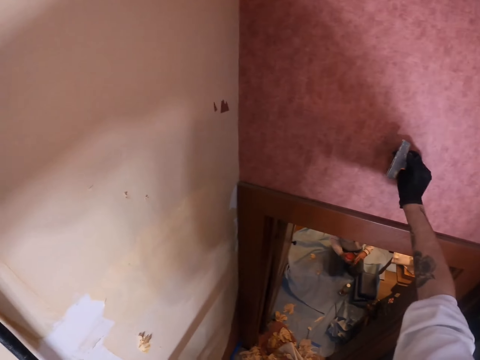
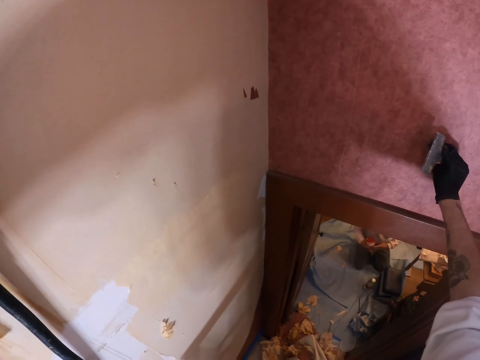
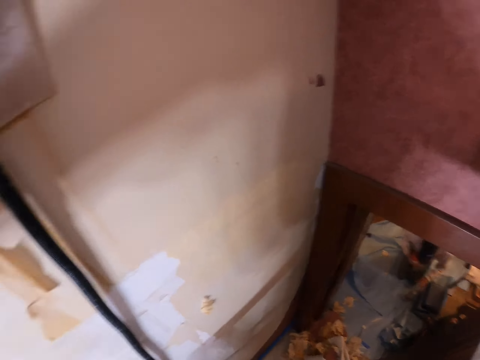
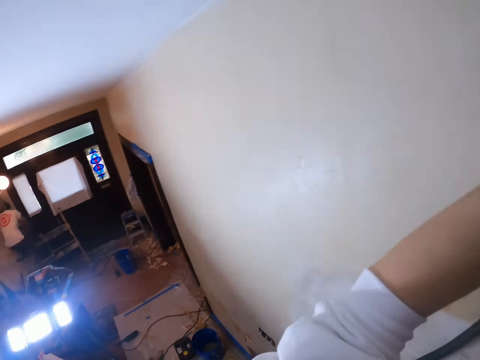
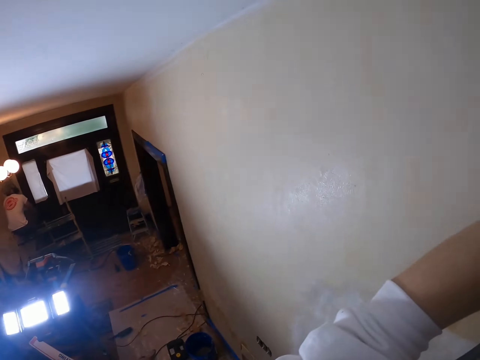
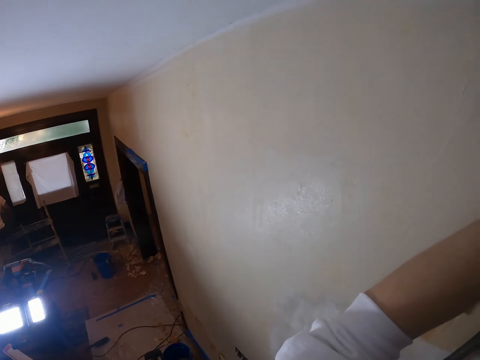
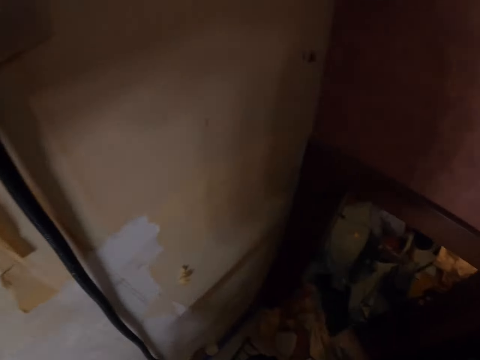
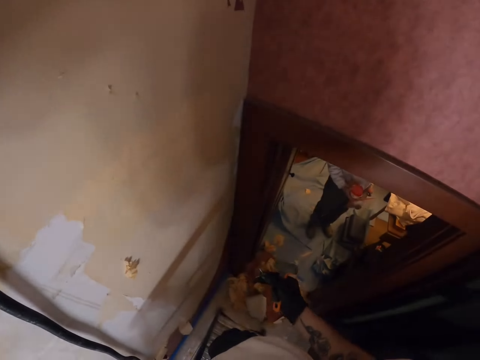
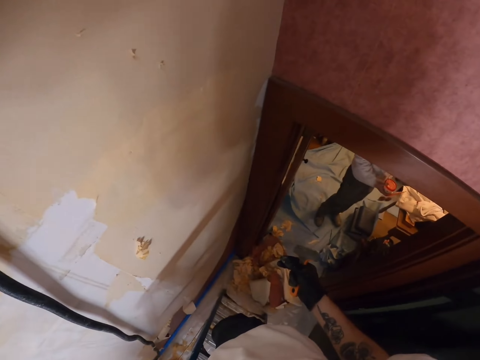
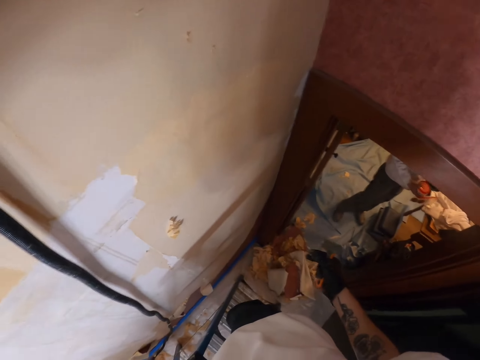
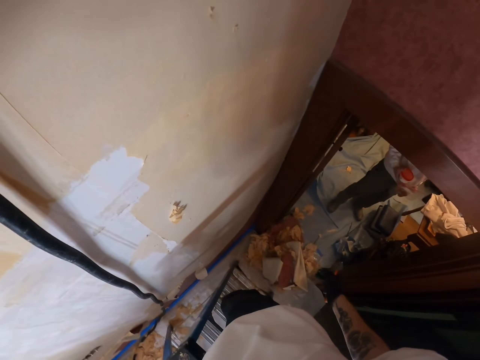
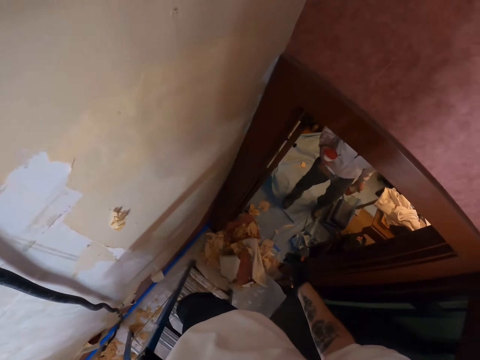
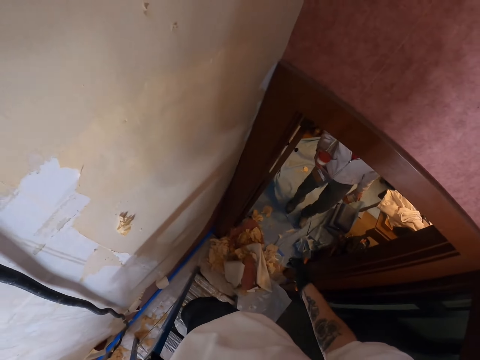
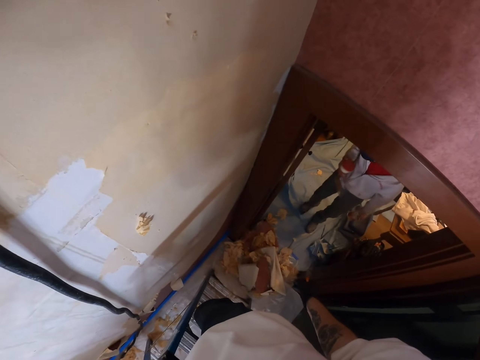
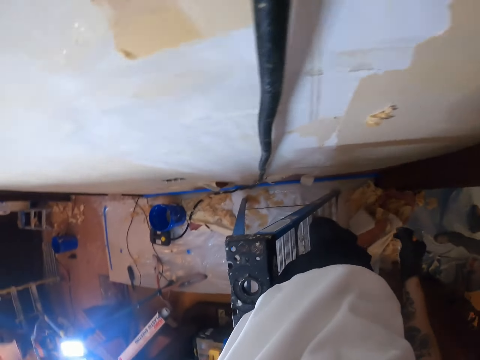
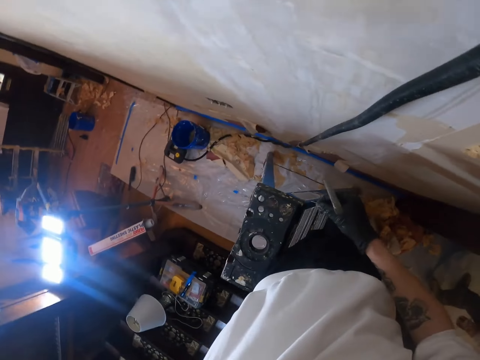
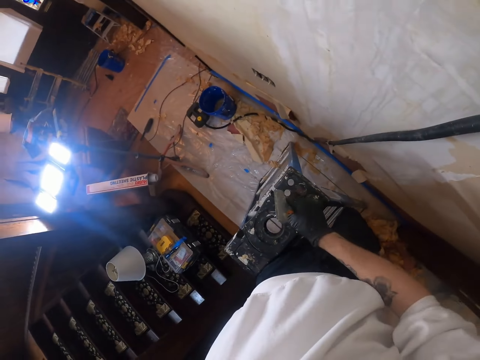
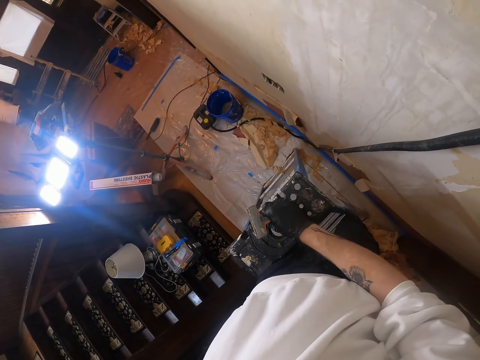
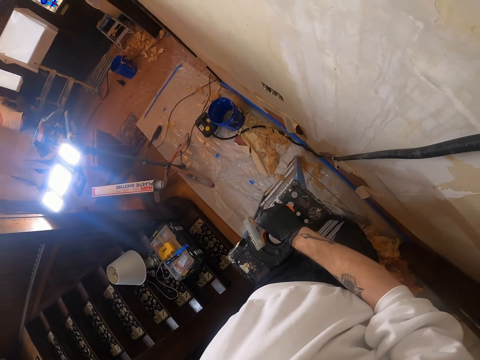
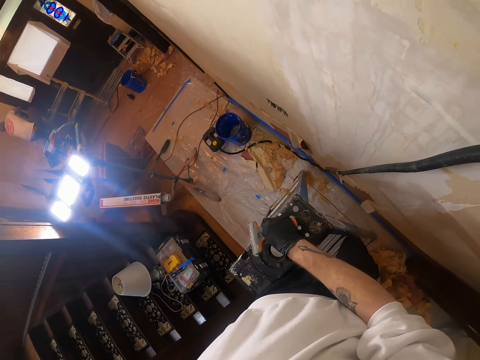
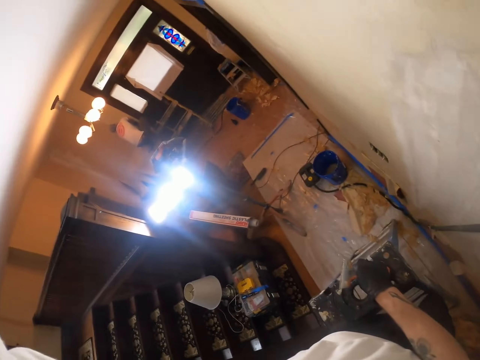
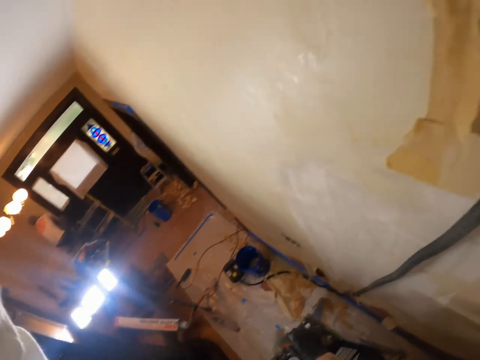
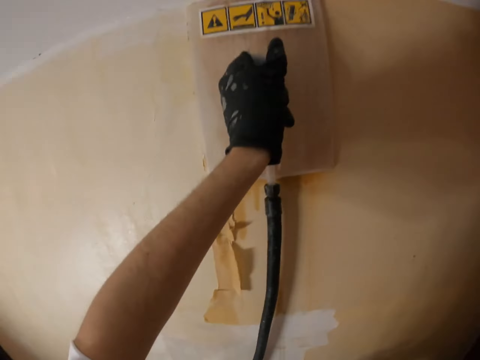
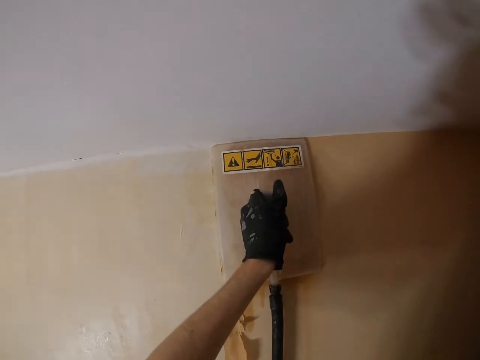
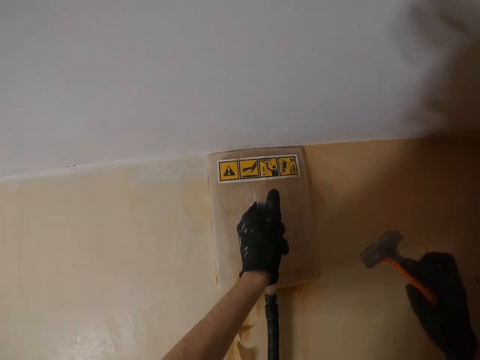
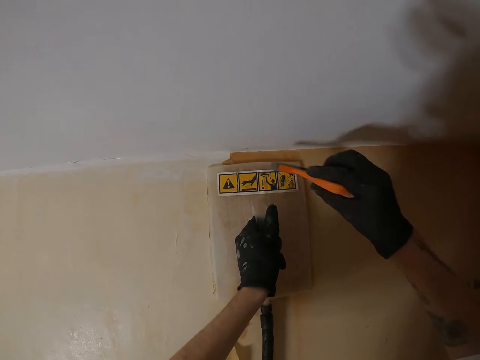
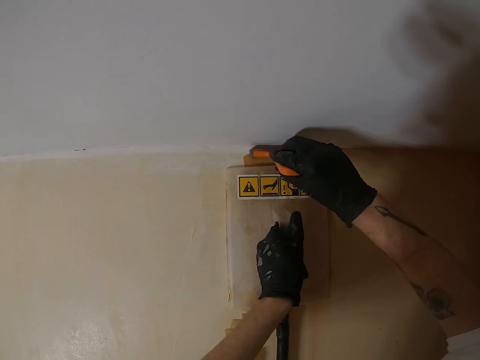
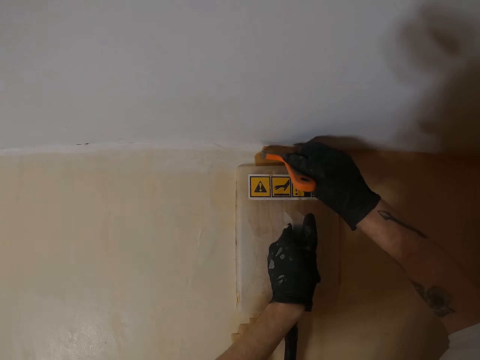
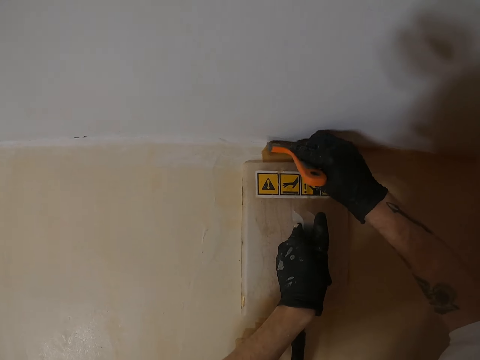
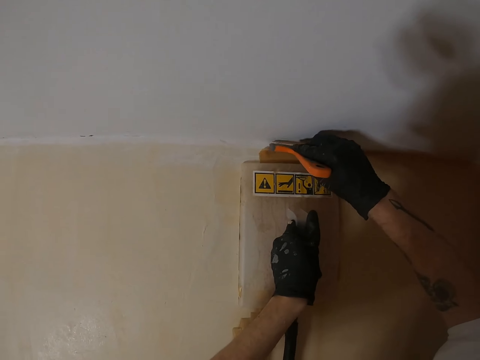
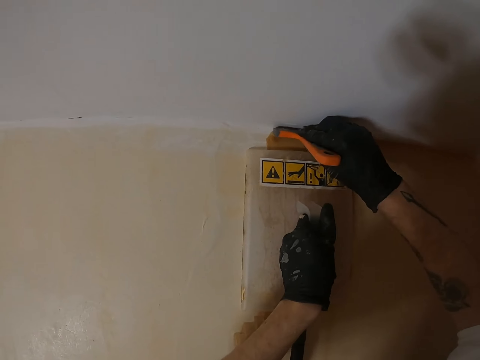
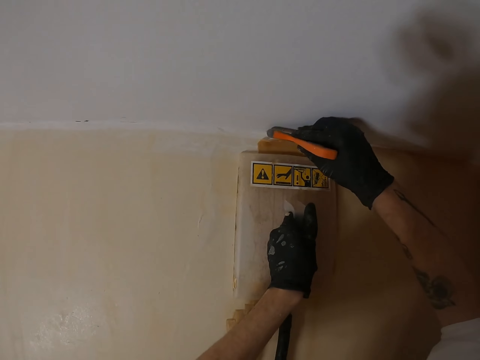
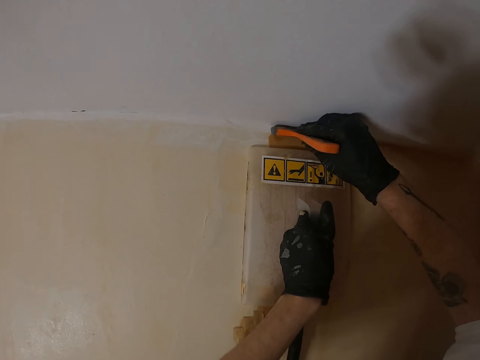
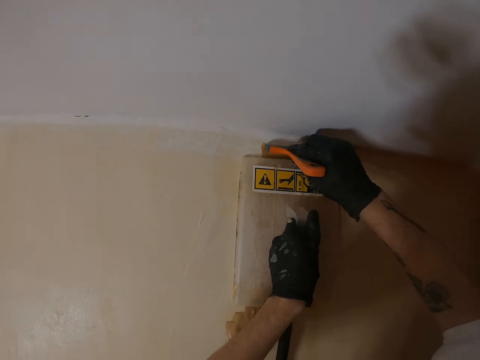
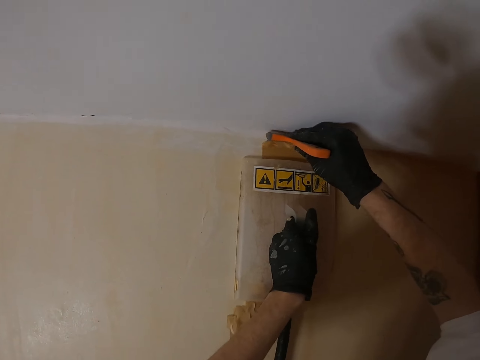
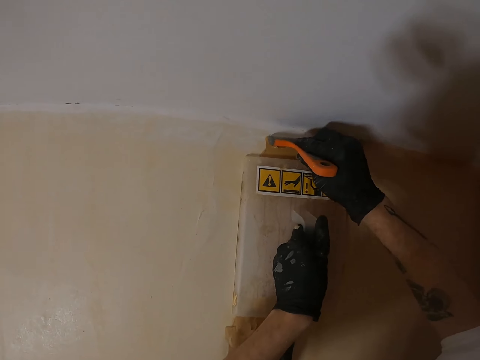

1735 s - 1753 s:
The camera wearer moves the right hand. They look around. They drop the right hand. They look around. They move the right hand. They touch the ladder. They look around. They hold the plastic float. They lift the right hand. They move the plastic float. They remove paint from the wall with a scraper.

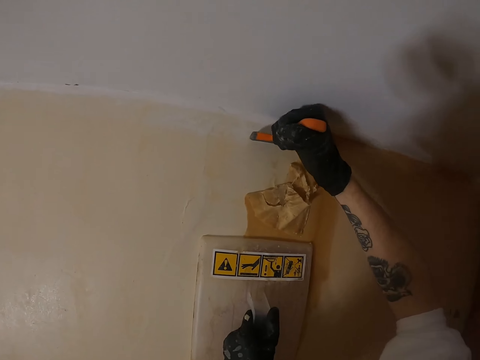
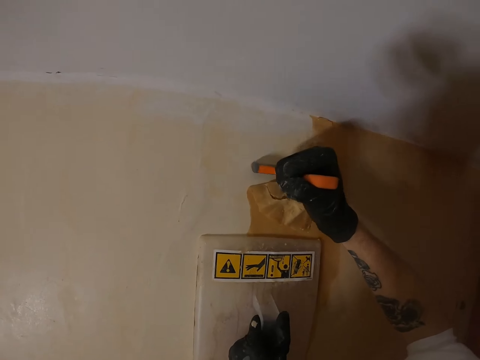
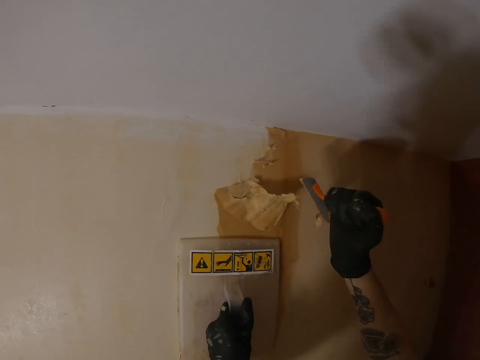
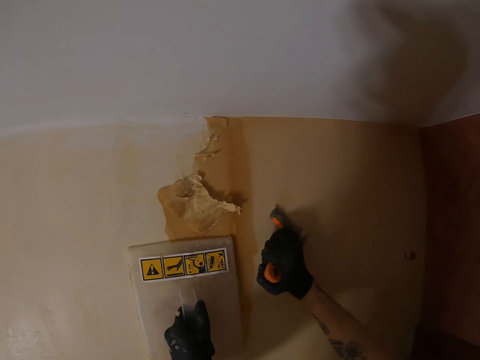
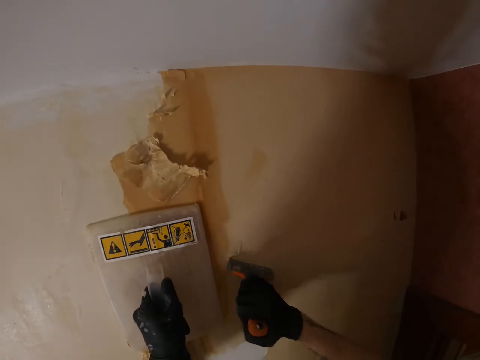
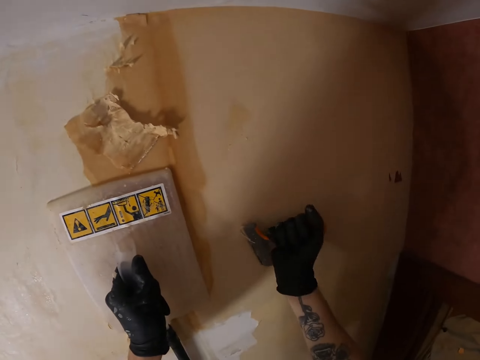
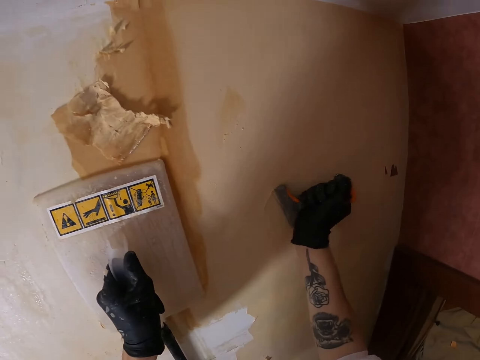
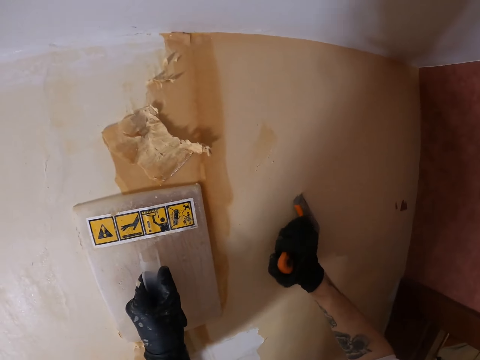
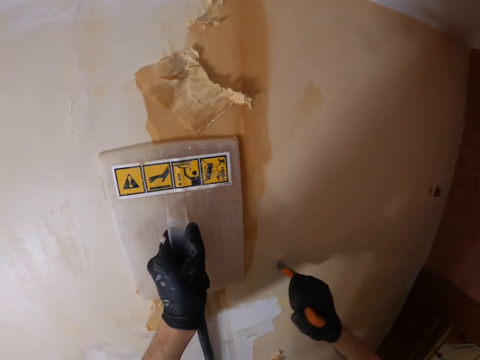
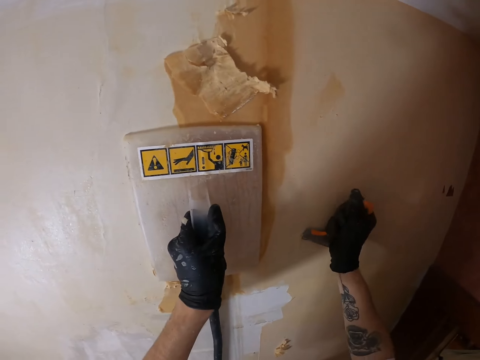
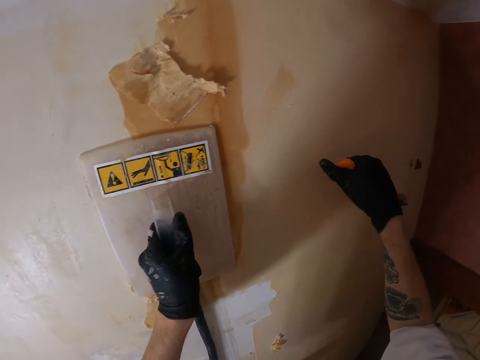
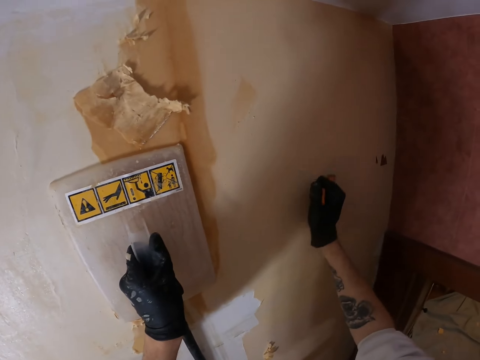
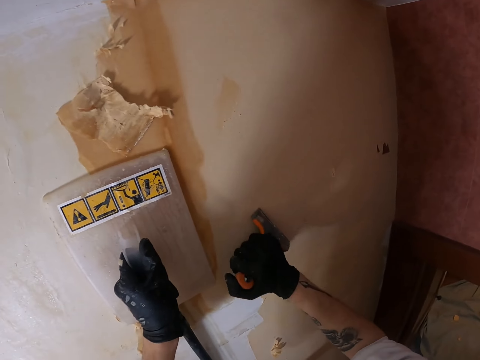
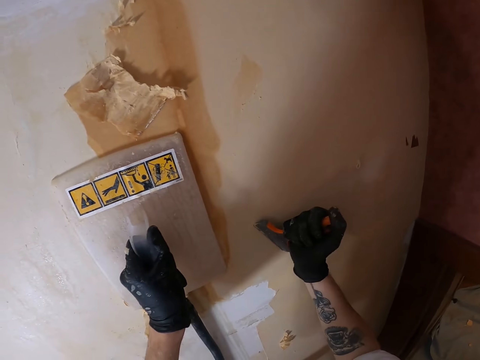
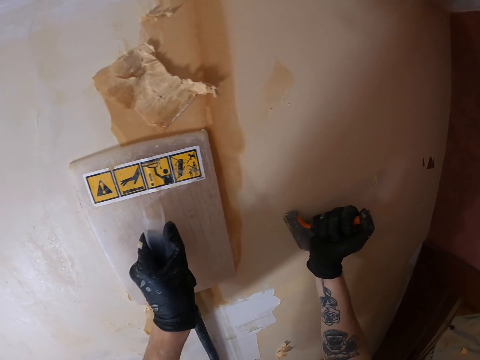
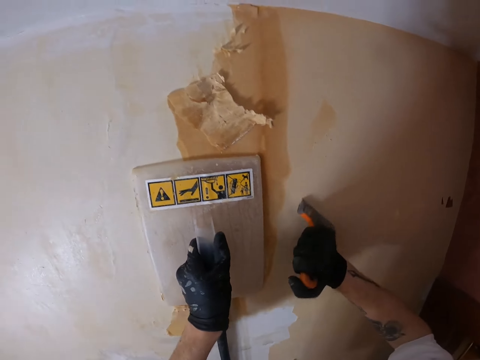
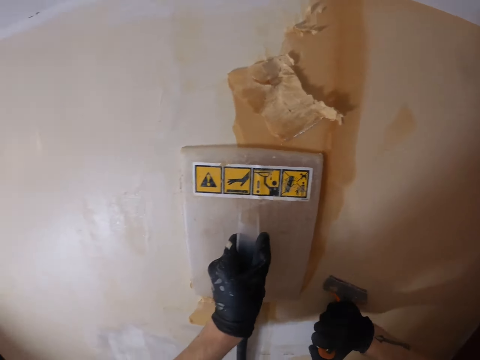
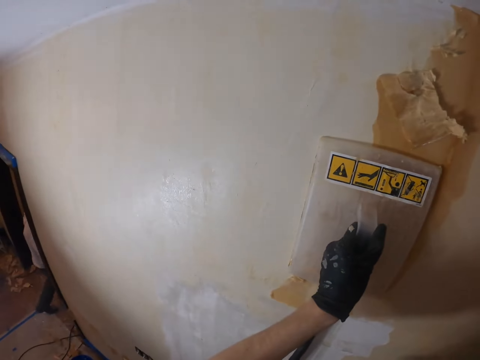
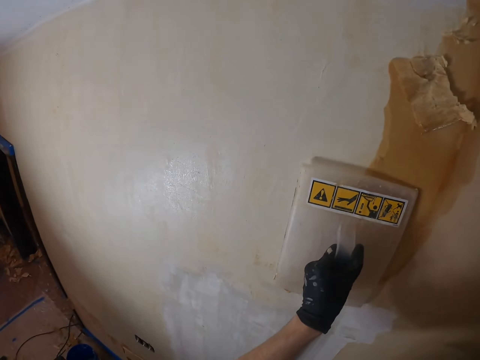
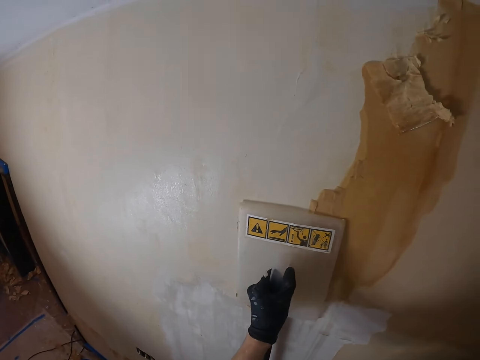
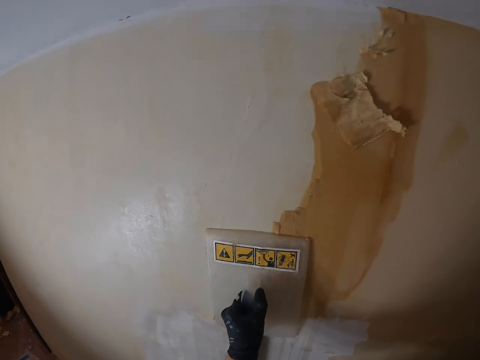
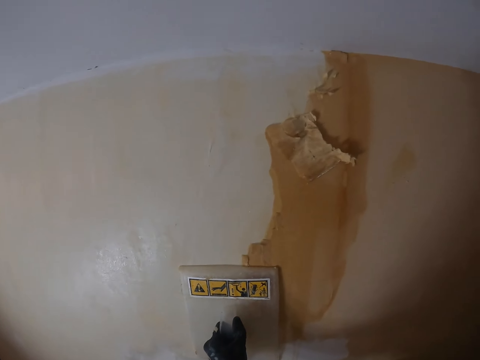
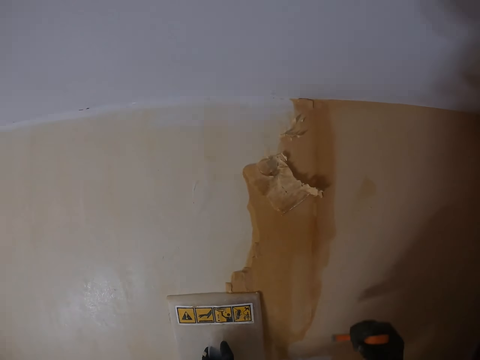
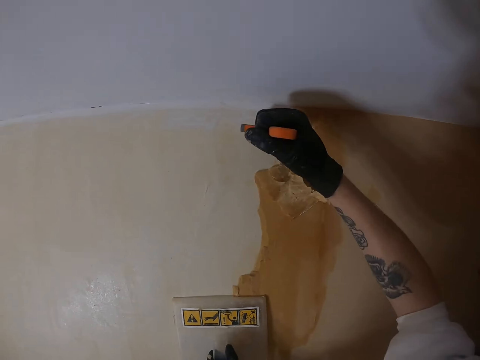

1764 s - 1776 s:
The camera wearer moves the right hand. They rub the scraper on the wall. They look around. They move the plastic float. They look around. They lift the right hand.
